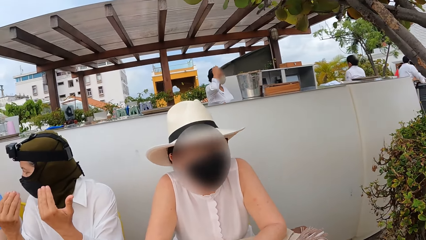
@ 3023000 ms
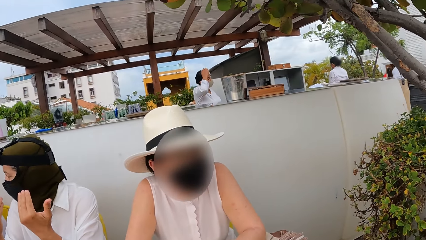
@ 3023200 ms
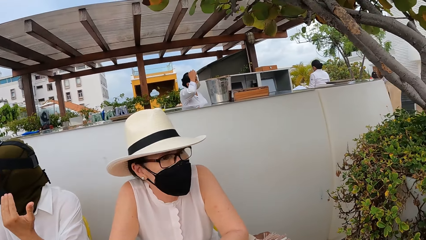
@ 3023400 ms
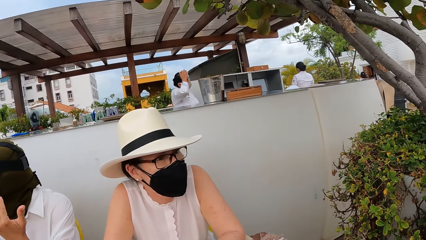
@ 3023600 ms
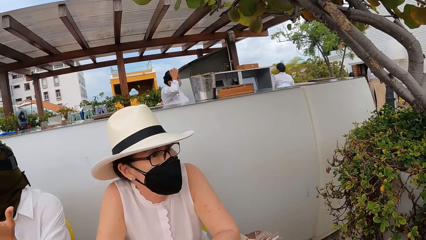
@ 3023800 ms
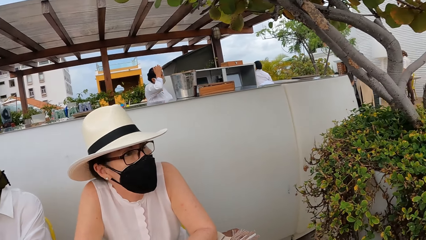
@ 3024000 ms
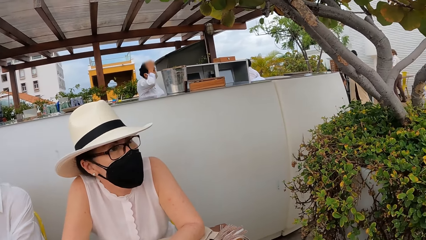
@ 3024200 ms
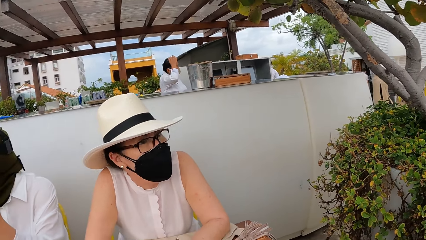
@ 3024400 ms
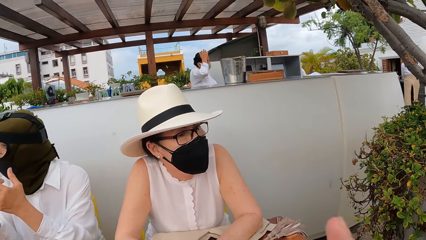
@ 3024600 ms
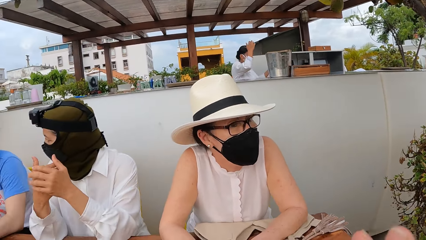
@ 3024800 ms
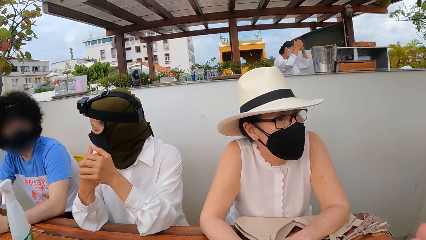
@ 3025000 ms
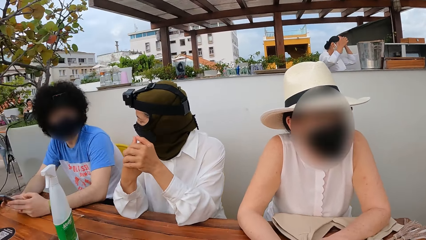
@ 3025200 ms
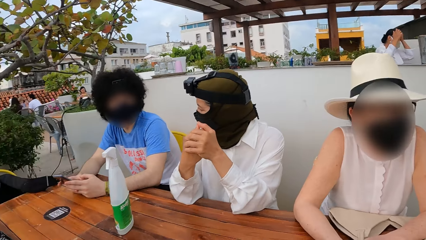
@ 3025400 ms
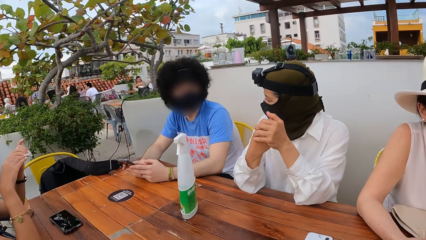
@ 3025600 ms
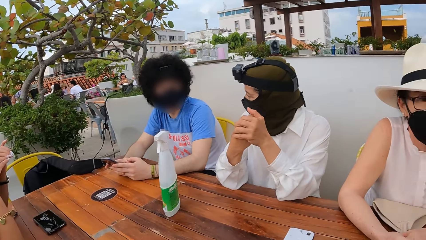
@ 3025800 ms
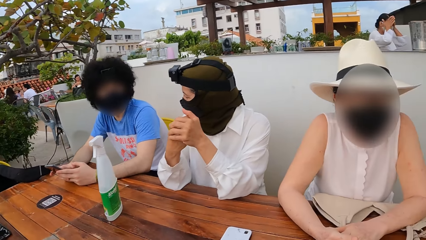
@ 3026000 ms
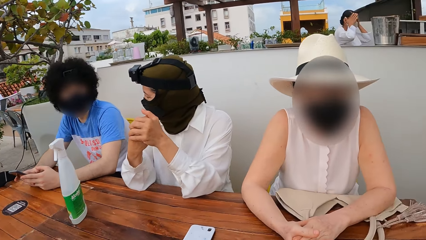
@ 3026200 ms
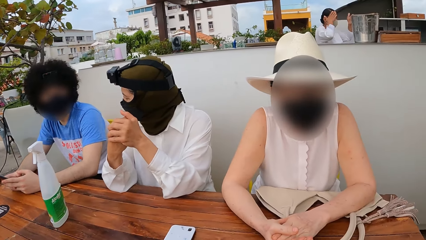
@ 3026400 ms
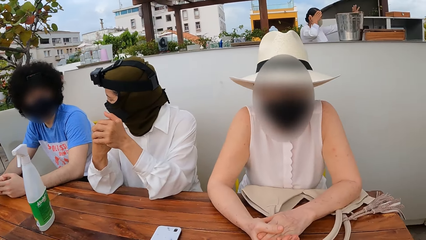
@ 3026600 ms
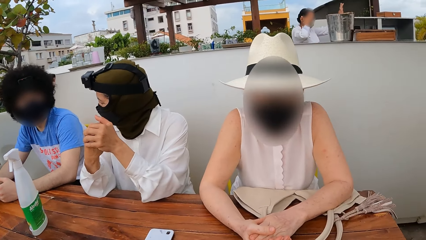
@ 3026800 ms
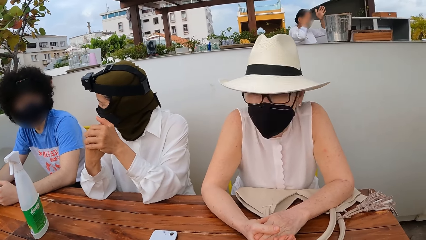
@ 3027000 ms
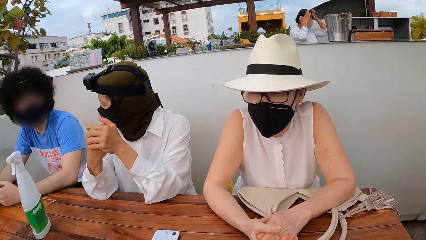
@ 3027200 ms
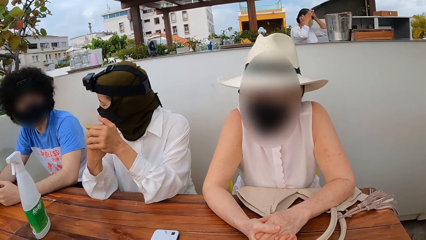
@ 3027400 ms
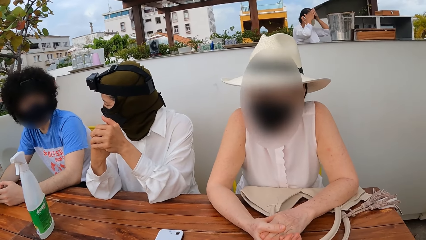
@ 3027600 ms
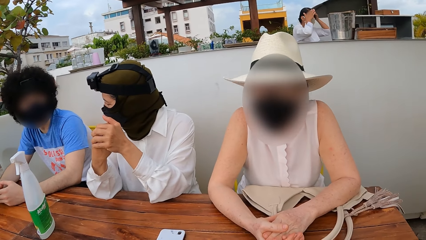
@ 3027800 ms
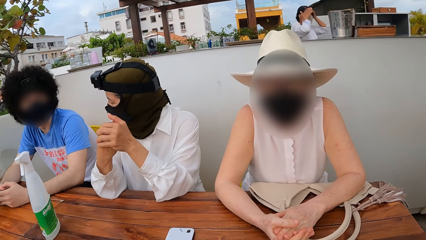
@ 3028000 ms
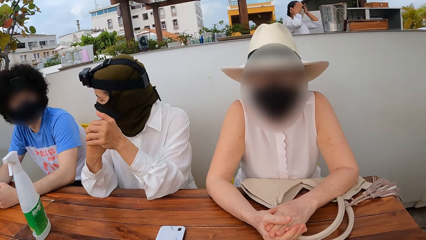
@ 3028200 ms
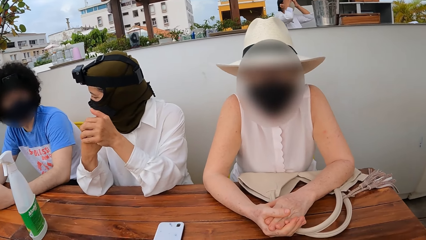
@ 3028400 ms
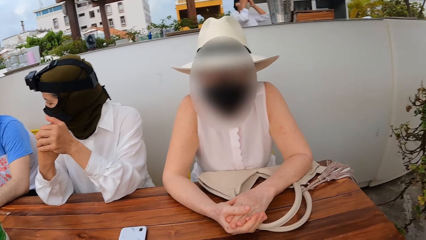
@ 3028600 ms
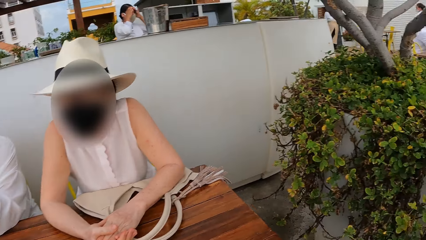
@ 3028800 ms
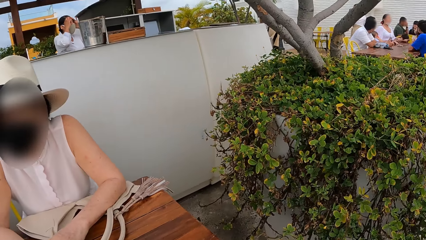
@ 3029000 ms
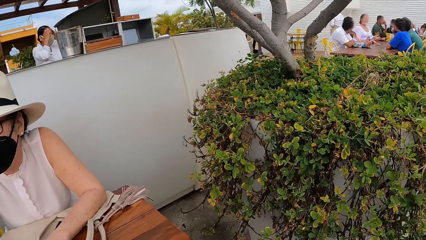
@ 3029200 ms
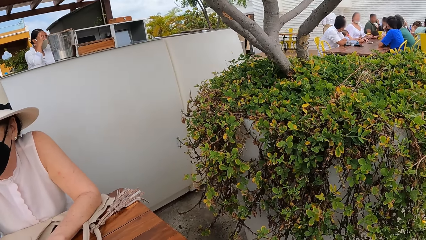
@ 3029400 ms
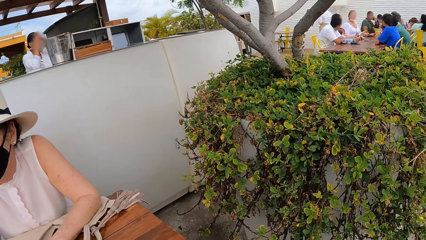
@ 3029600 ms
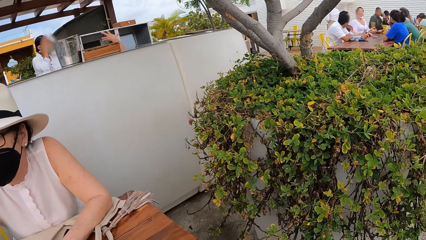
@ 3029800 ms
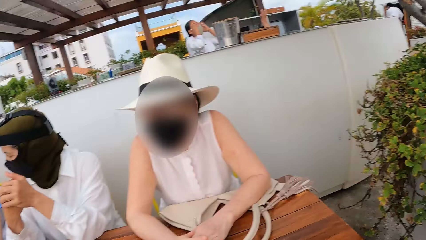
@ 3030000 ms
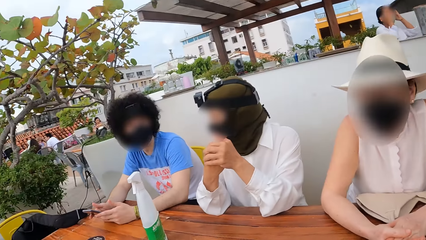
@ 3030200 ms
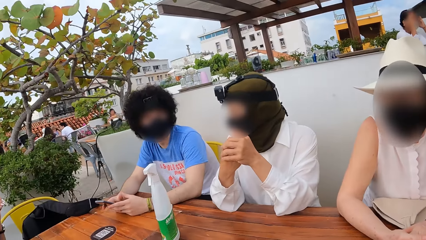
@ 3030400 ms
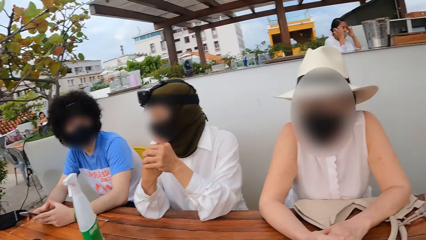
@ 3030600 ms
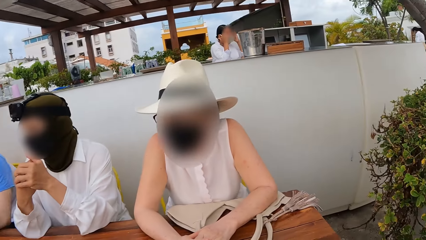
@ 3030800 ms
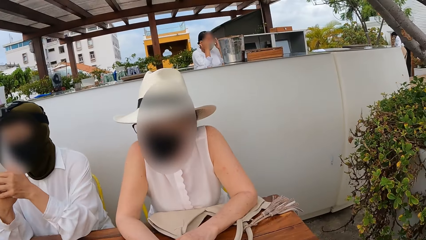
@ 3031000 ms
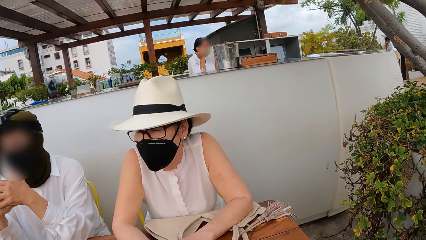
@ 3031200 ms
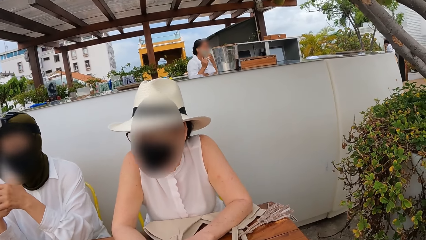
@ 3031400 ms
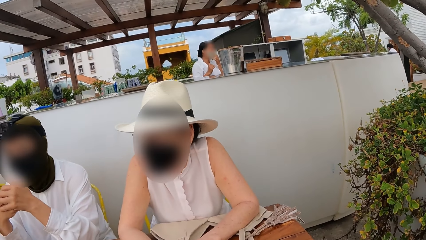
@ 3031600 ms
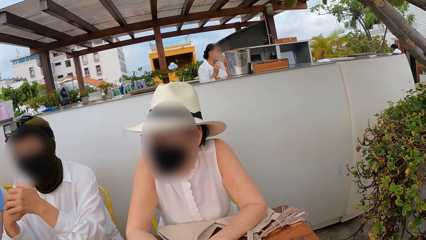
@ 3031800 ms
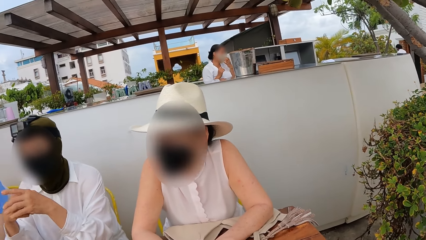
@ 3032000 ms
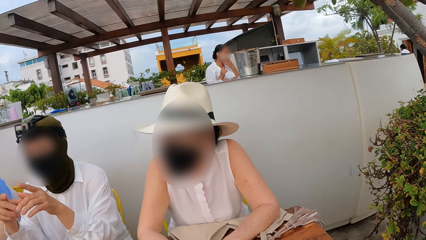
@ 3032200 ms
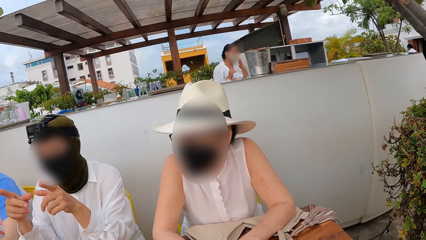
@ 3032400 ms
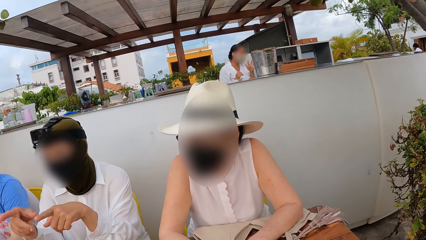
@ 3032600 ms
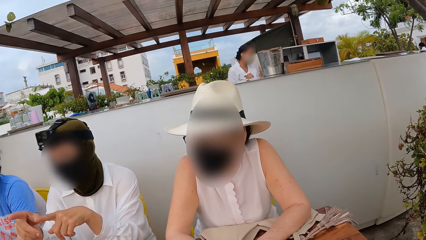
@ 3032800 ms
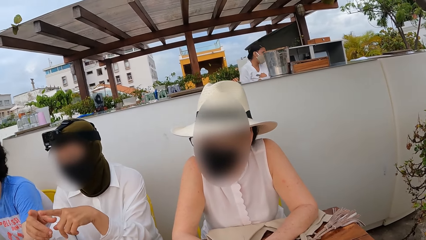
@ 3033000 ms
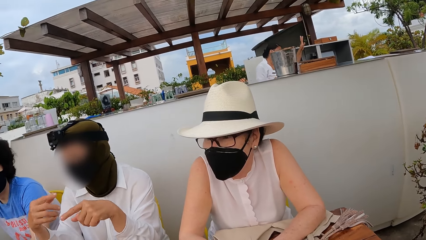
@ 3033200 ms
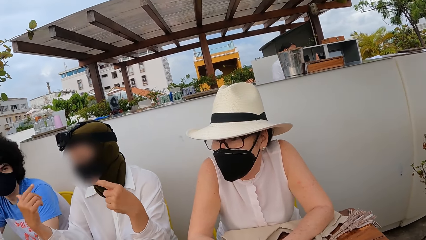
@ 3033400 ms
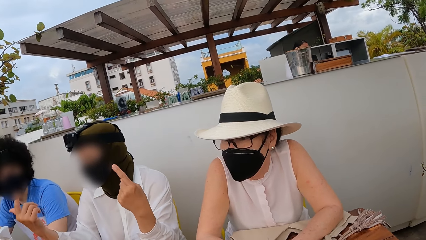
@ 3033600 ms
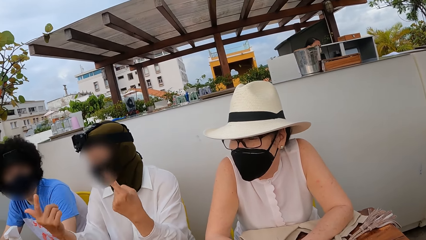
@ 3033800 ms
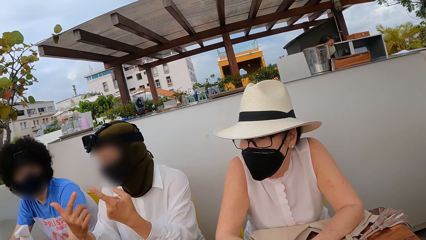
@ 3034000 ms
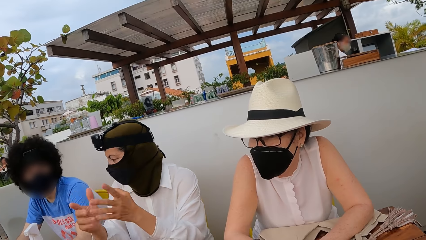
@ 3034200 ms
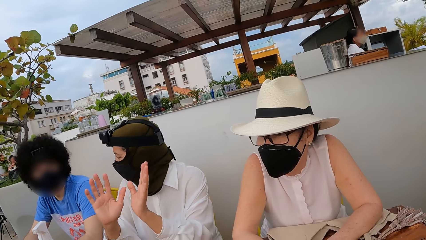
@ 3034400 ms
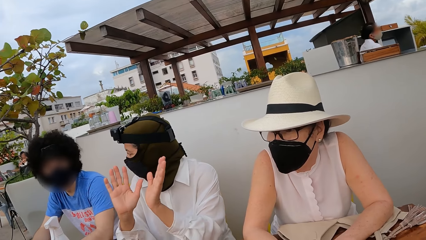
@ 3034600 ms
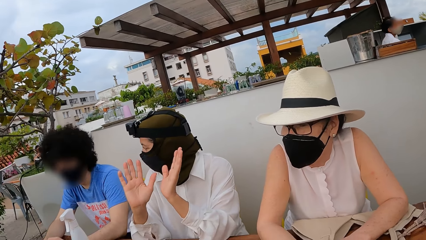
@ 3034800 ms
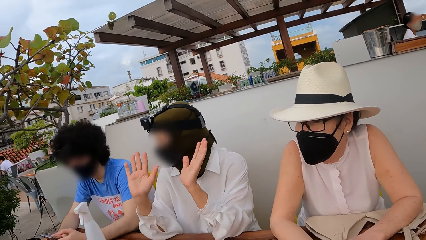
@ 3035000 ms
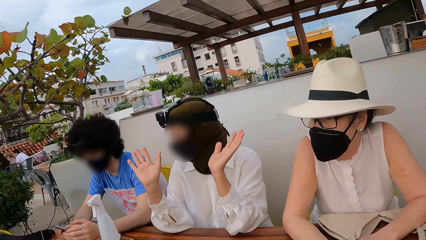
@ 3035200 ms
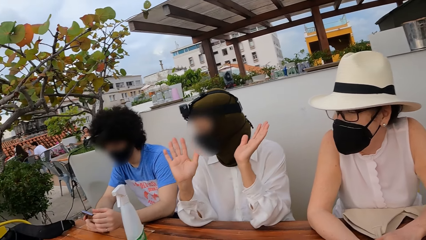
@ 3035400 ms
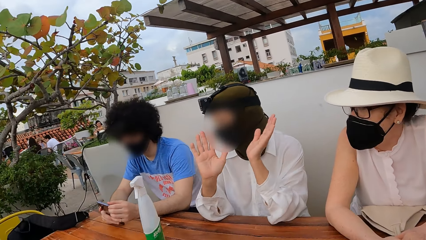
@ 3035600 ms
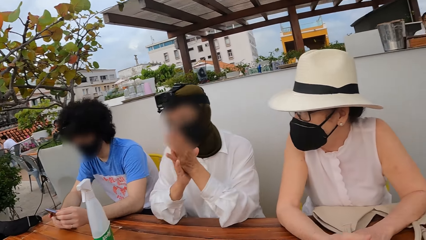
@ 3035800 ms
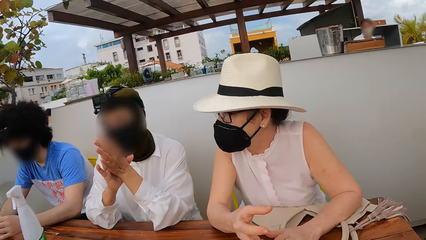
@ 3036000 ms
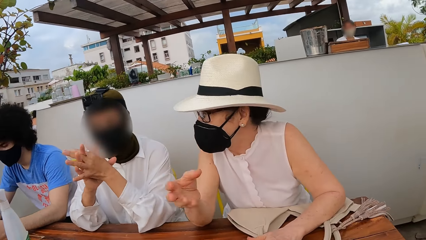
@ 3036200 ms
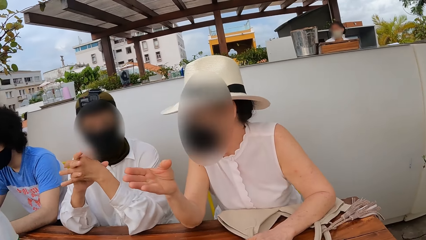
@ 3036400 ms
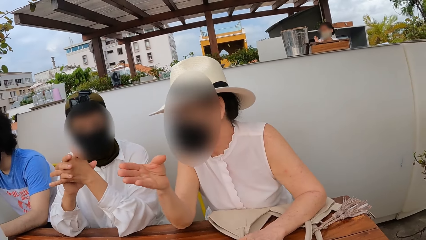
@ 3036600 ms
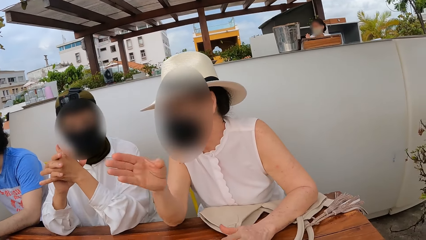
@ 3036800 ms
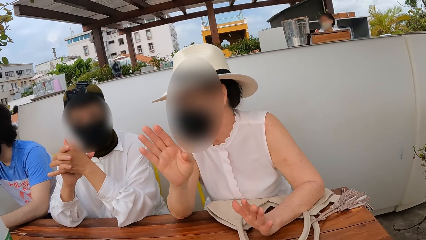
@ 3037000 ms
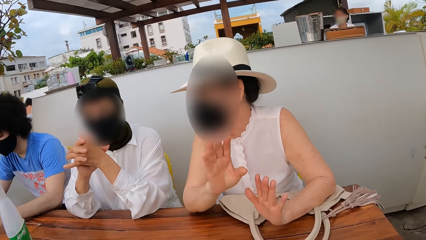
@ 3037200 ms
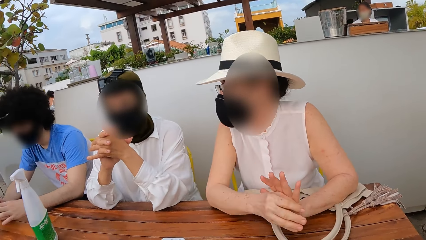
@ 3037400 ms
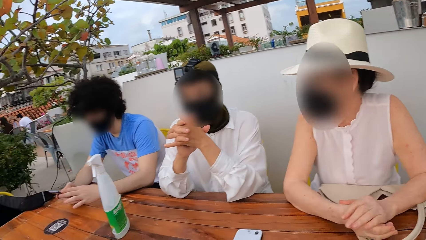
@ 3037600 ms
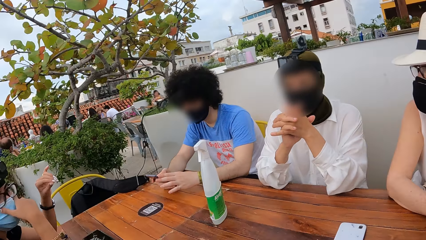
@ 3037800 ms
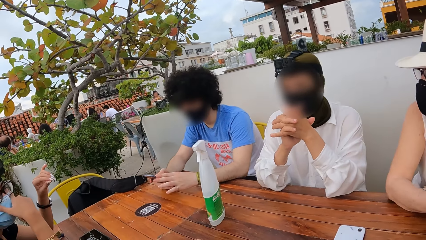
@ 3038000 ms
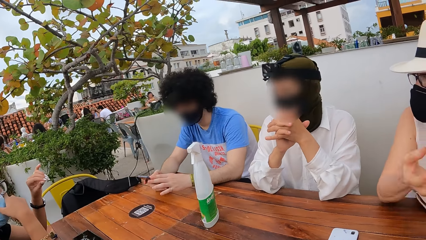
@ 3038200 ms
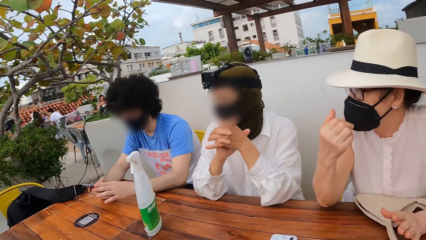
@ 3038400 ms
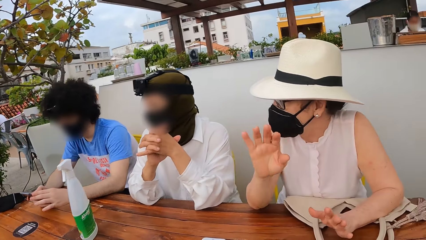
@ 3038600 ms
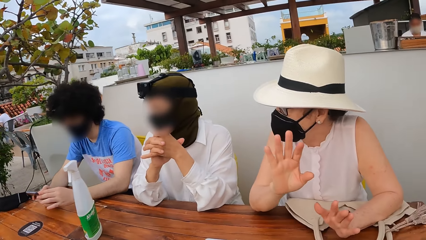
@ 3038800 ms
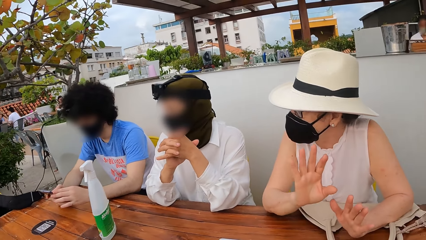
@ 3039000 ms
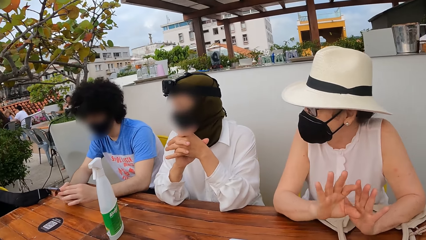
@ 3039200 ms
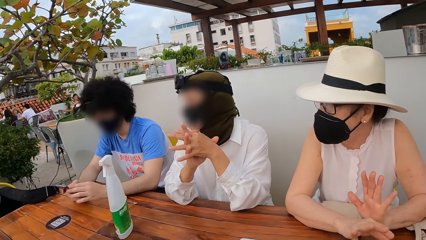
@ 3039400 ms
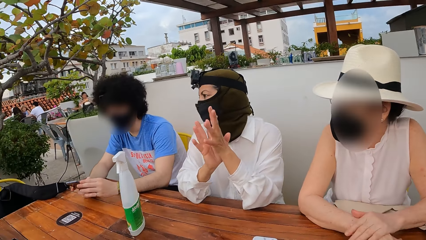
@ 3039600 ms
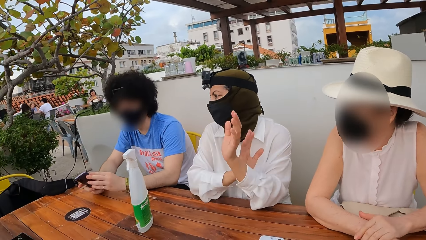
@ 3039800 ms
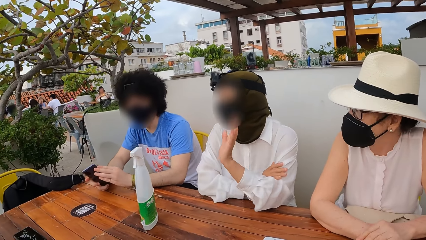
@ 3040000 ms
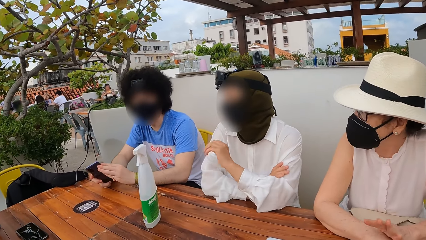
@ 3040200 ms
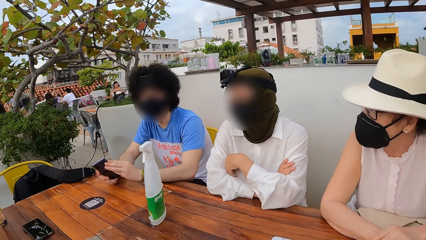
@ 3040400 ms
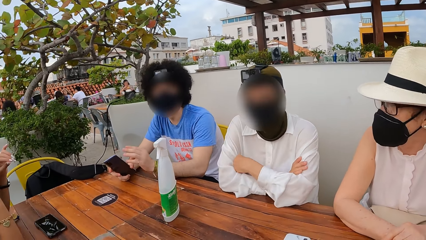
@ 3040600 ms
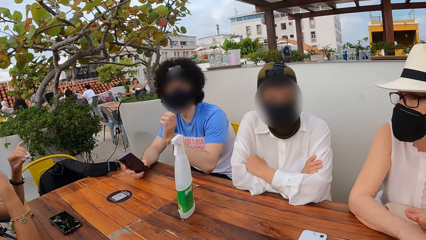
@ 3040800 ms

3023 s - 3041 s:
A person converses with another person. A third person converses with the second person.
